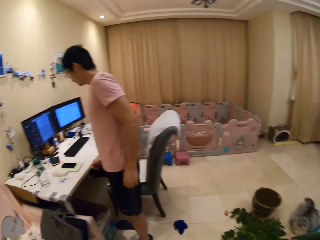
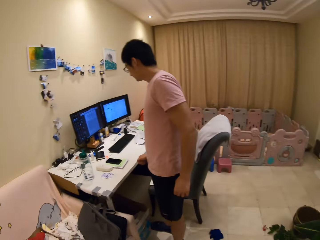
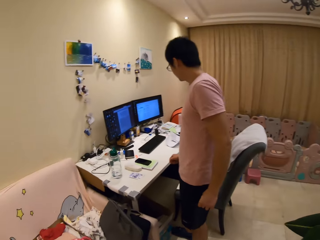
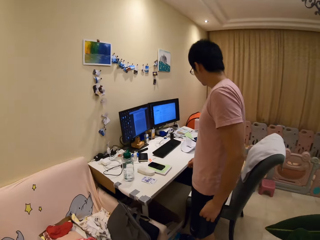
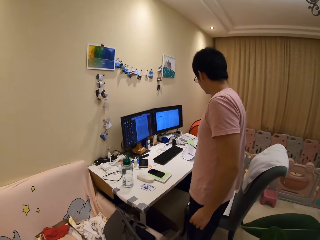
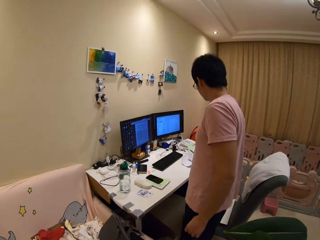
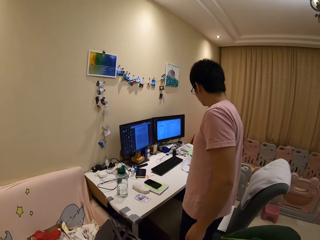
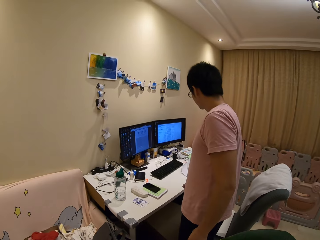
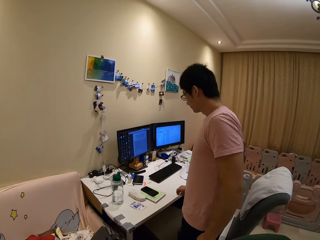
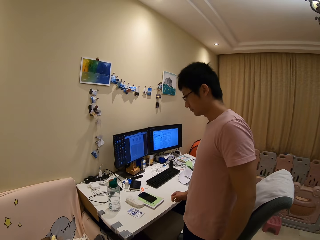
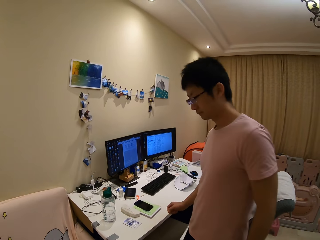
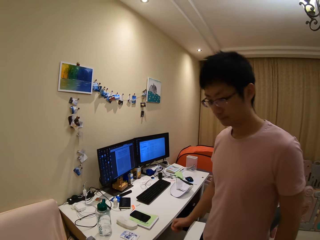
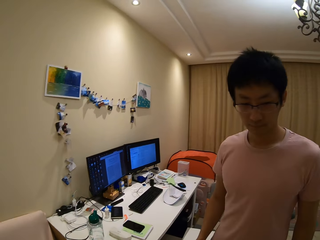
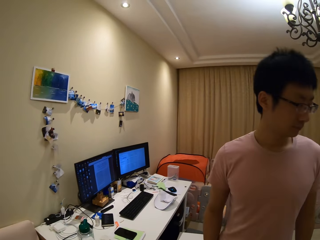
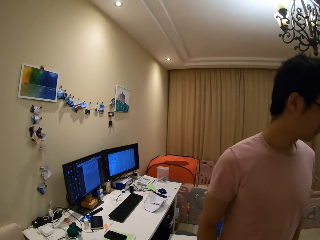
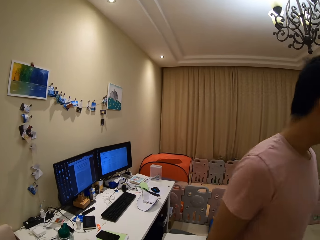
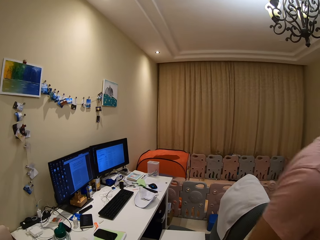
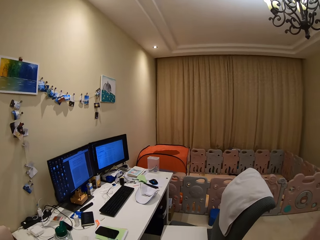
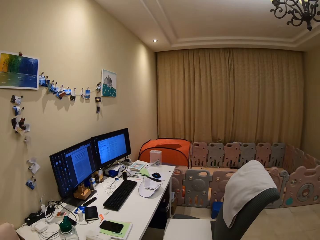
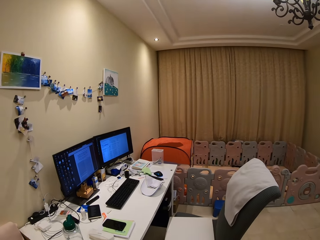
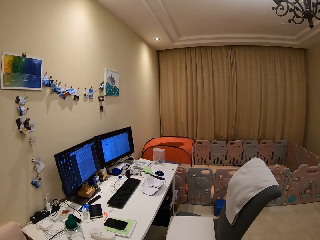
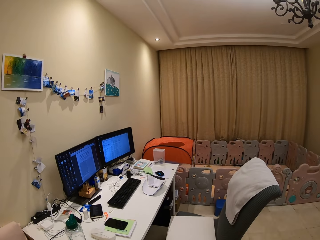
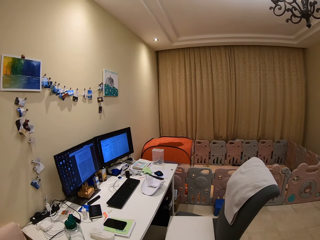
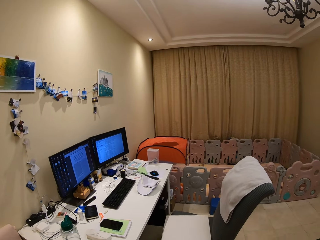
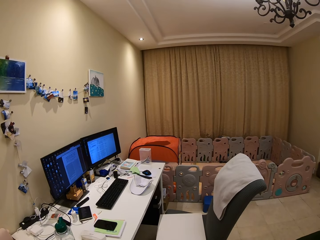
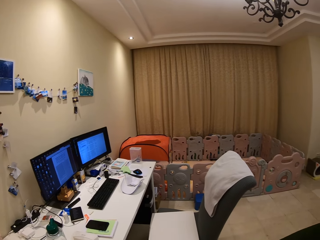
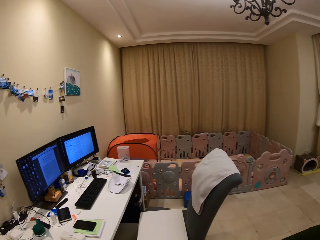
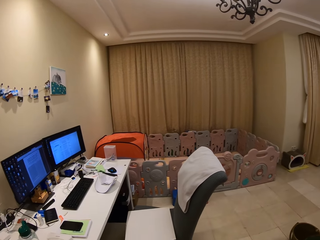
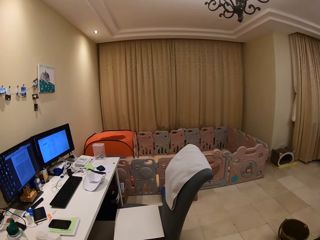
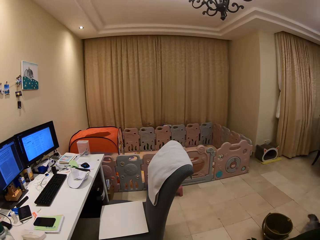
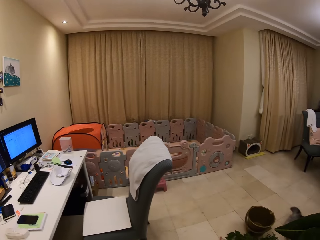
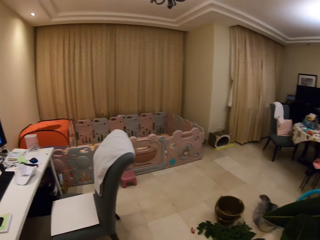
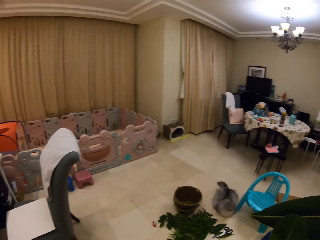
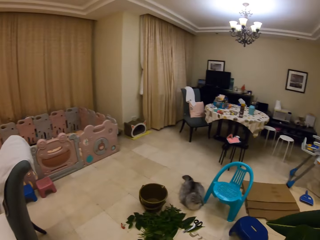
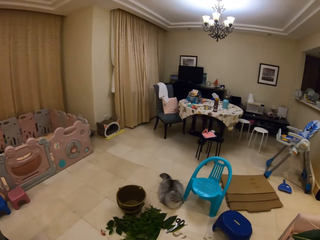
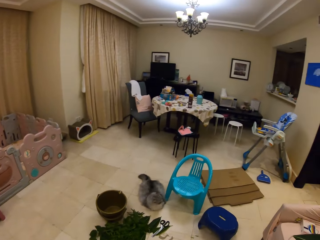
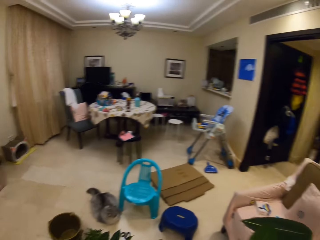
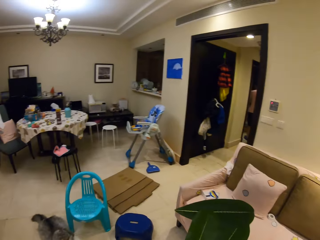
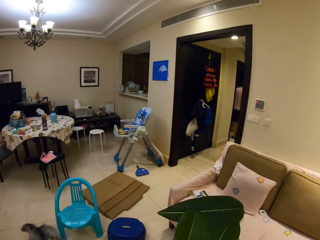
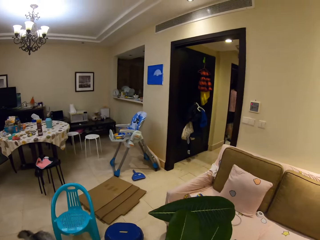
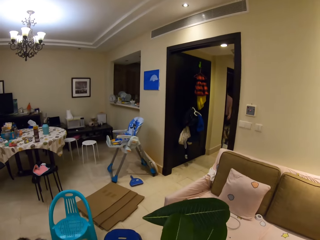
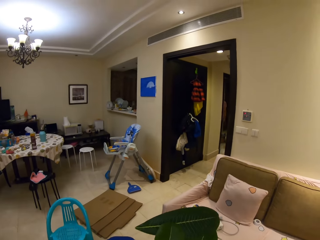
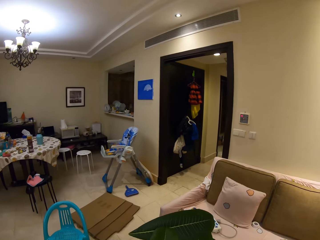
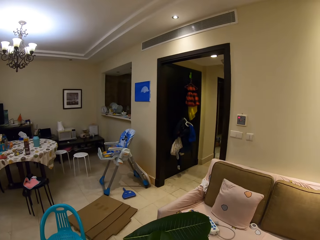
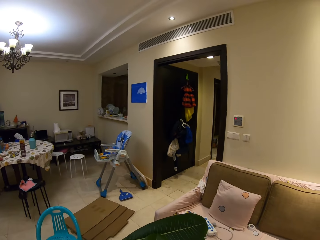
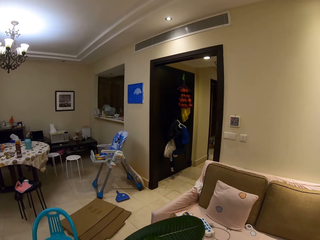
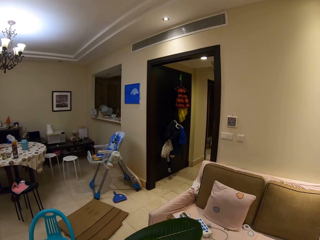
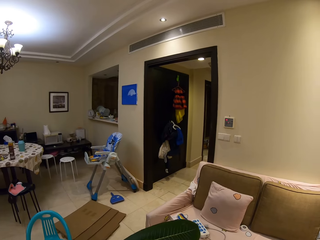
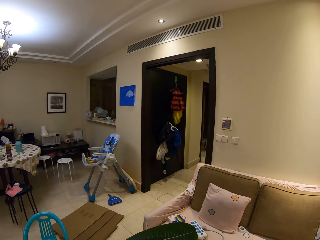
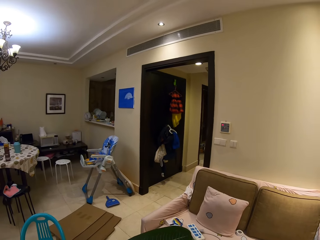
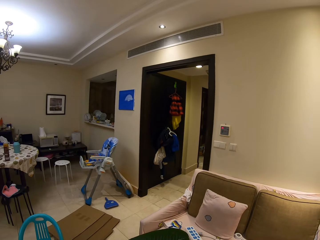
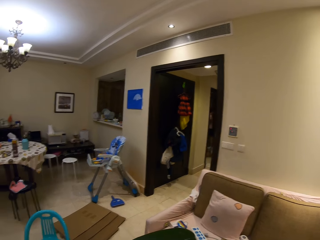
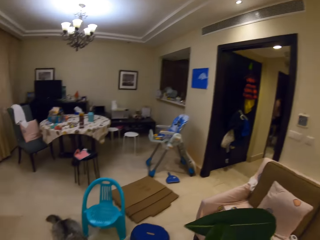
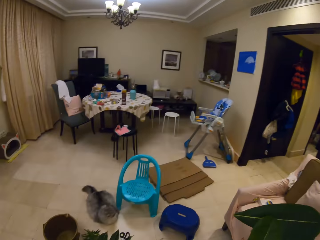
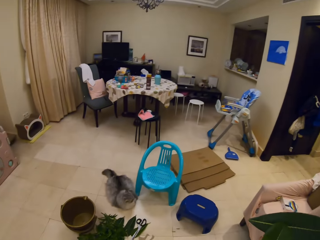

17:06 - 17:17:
The camera wearer looks at a person, speaks to the person, and looks around. The person walks into another room.

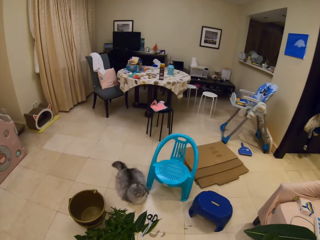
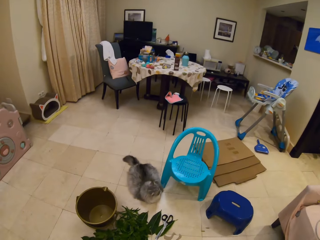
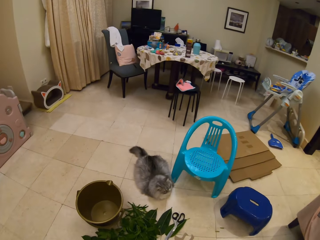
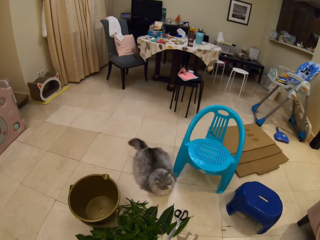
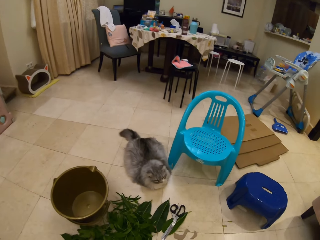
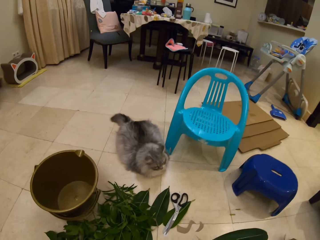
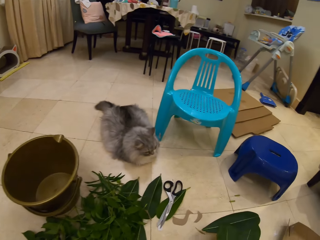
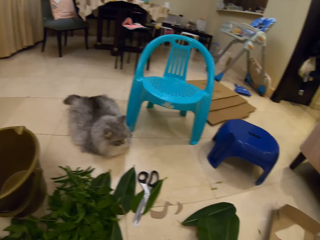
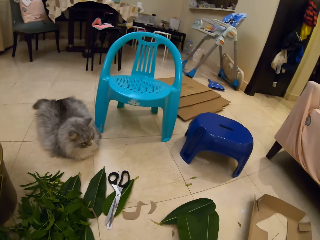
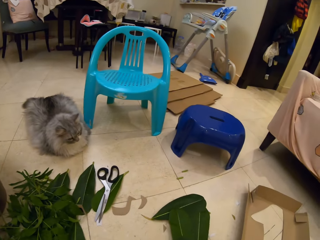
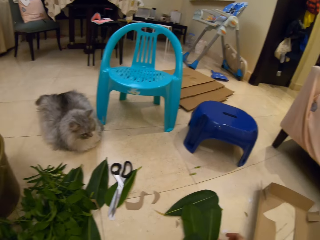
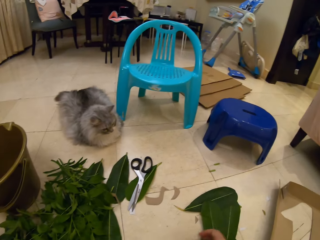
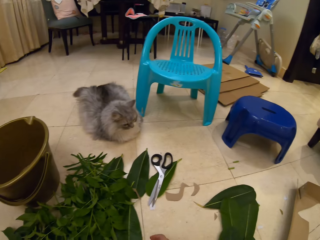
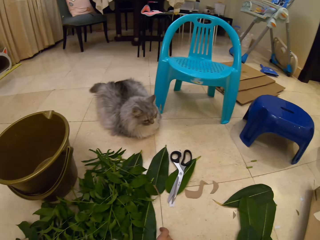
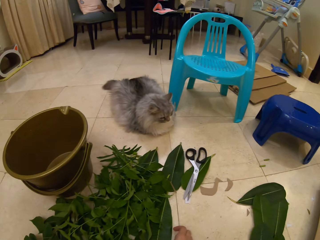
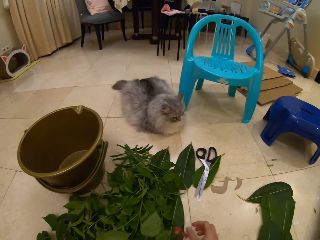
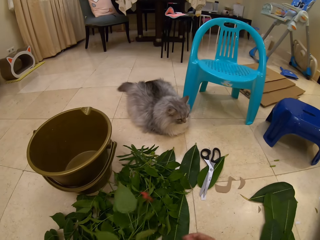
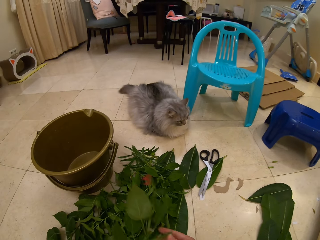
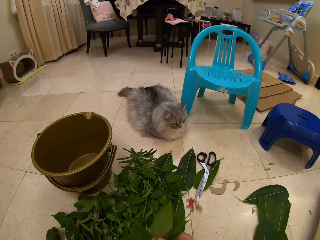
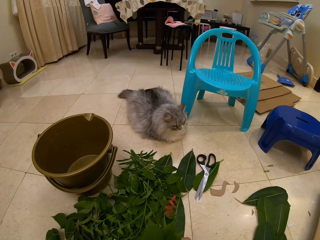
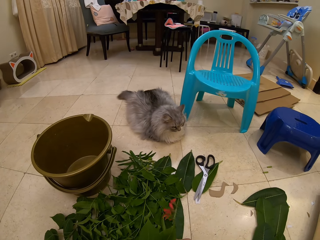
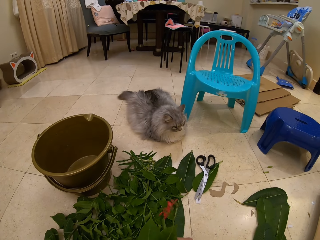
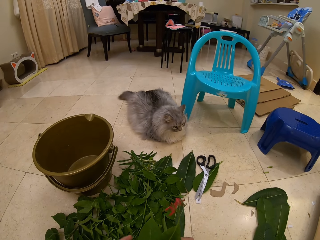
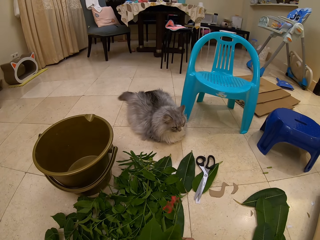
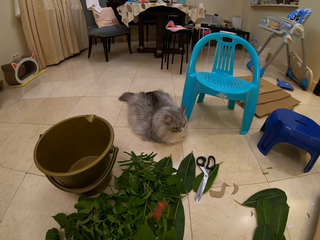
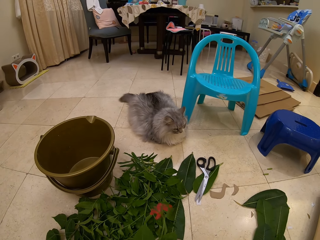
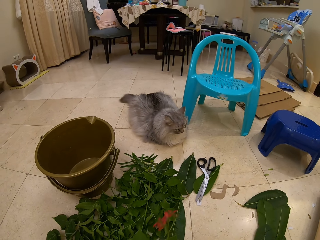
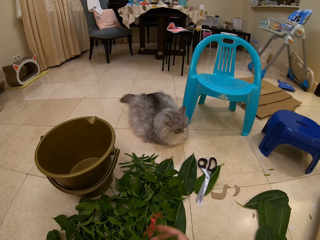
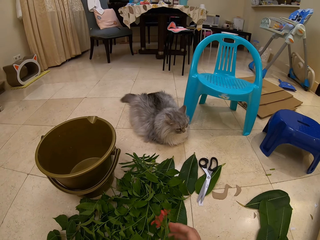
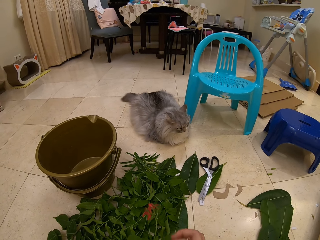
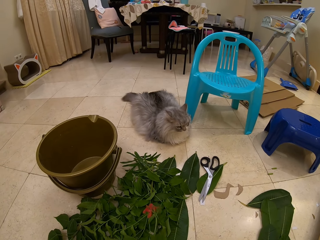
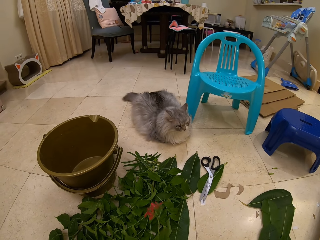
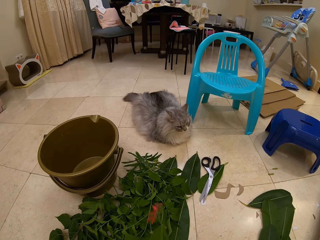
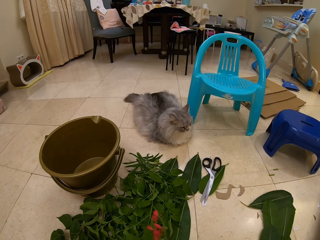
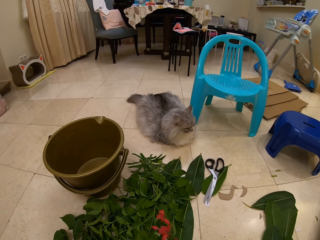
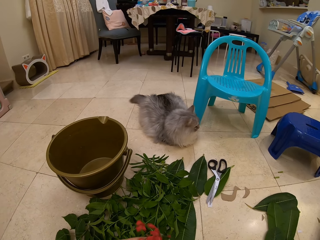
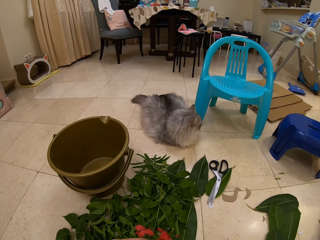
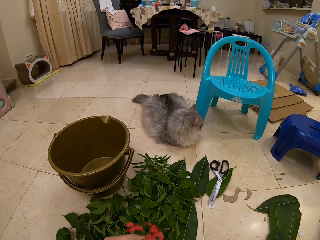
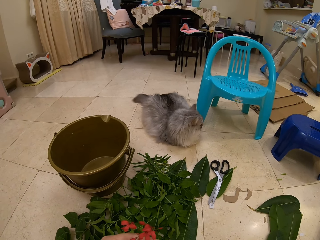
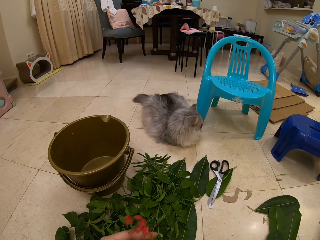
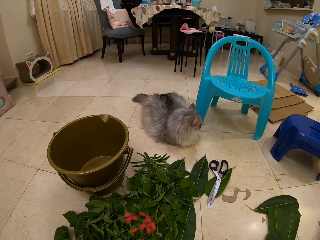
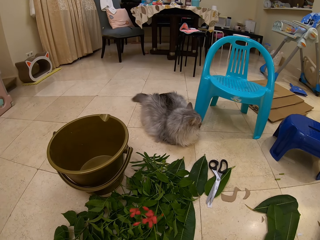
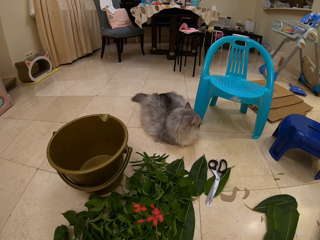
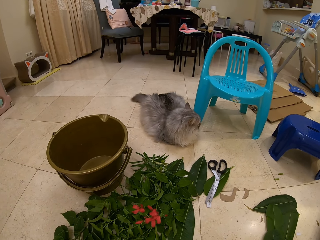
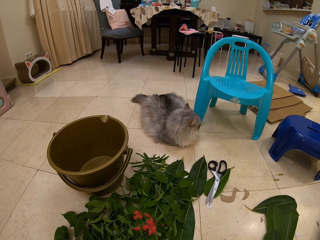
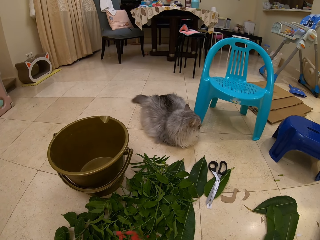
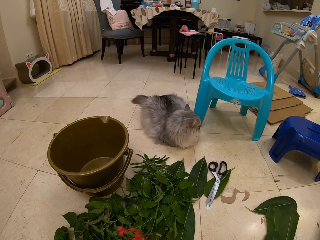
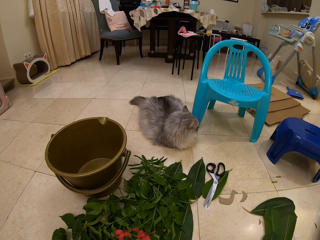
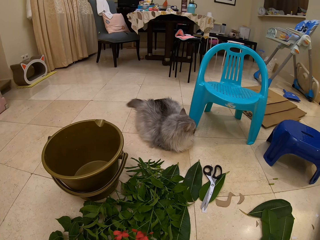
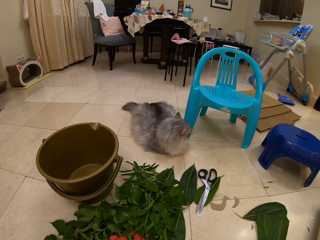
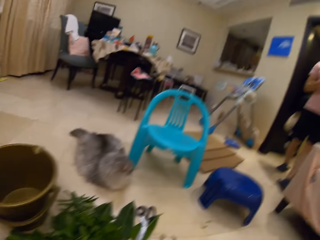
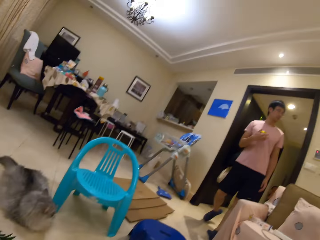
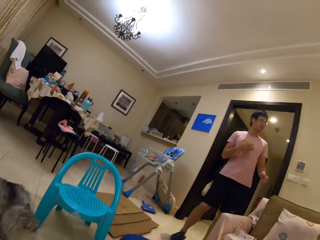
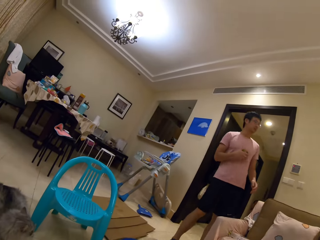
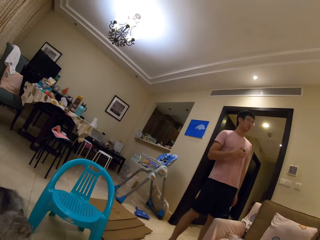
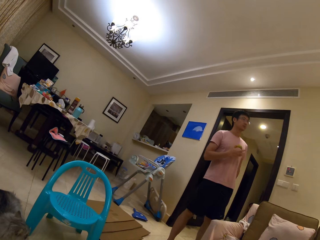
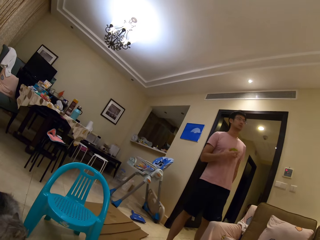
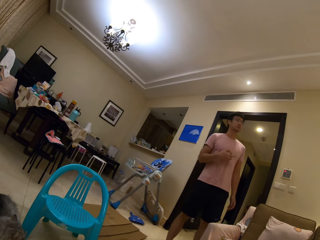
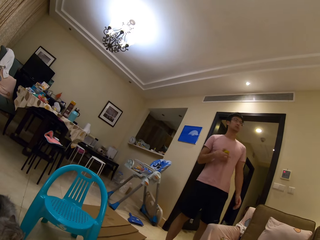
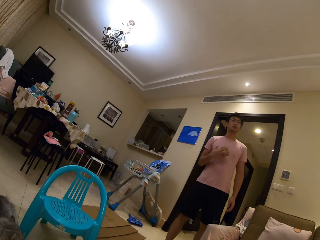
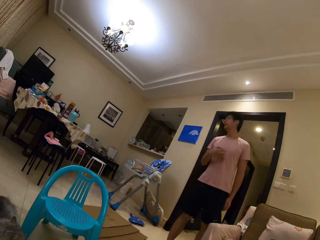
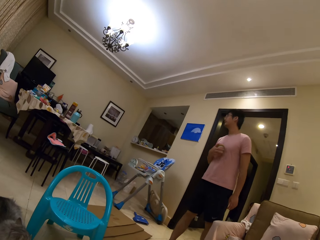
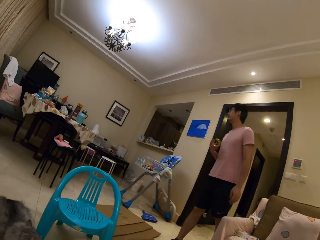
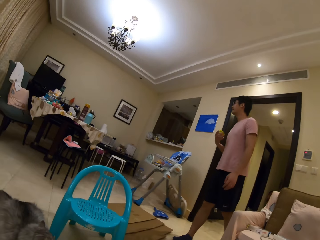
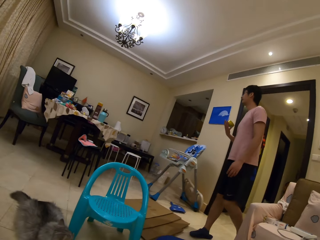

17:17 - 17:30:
The camera wearer turns around. They place the leaves decoration on the floor. They hold plants on the floor. They pick up one piece of leaf. They hold the piece of leaf. They look at a person. The person walks into the room with a roll of tape.
